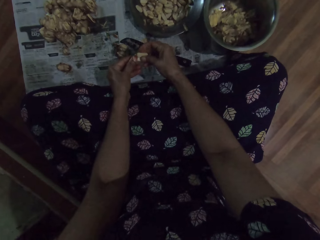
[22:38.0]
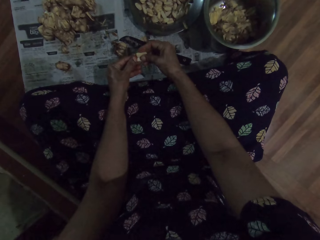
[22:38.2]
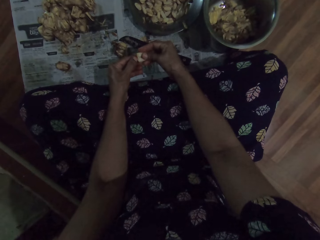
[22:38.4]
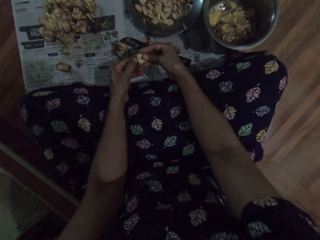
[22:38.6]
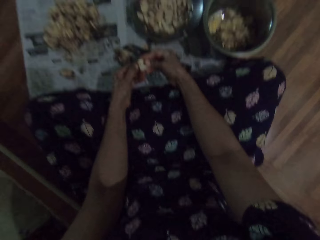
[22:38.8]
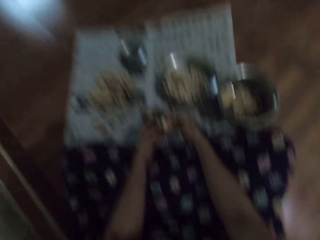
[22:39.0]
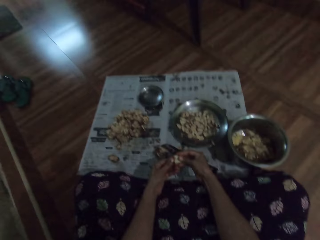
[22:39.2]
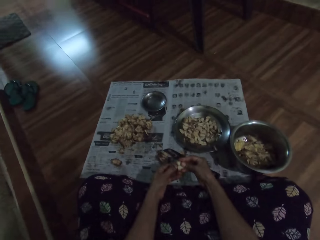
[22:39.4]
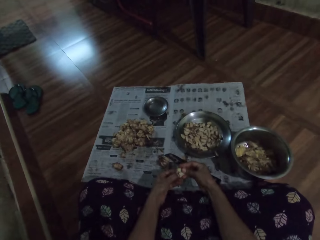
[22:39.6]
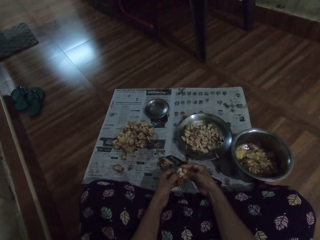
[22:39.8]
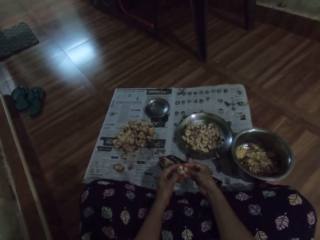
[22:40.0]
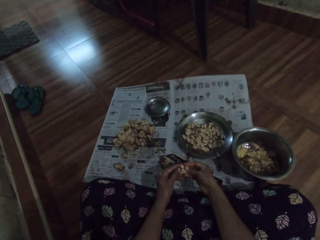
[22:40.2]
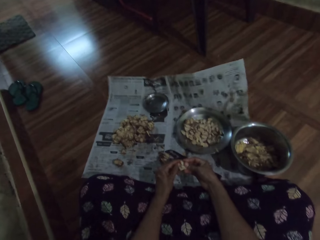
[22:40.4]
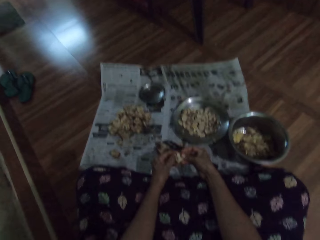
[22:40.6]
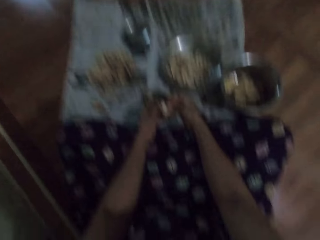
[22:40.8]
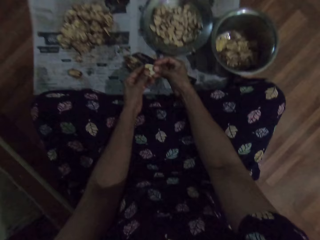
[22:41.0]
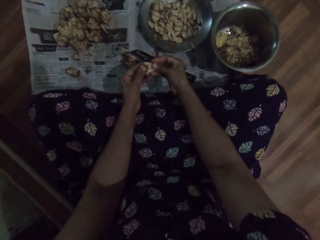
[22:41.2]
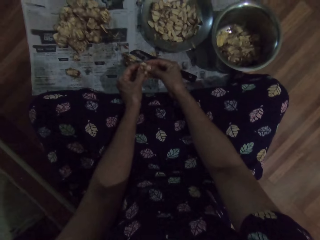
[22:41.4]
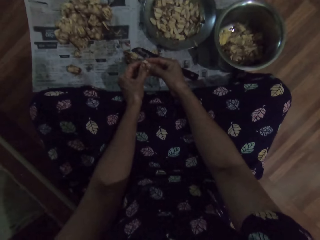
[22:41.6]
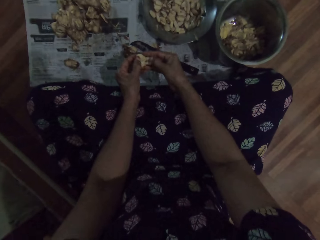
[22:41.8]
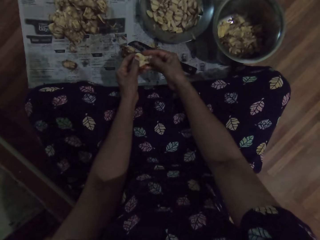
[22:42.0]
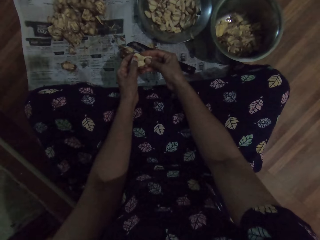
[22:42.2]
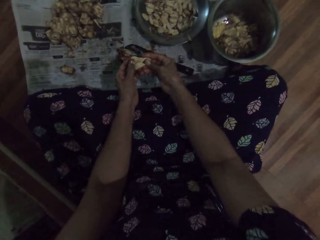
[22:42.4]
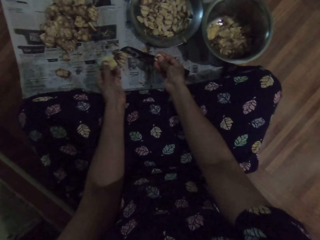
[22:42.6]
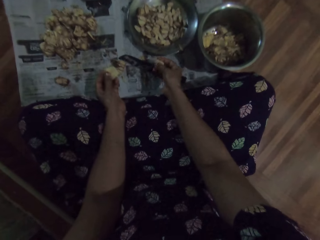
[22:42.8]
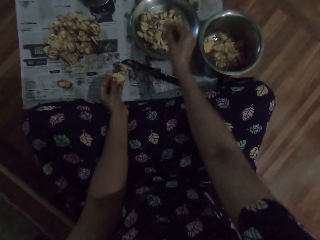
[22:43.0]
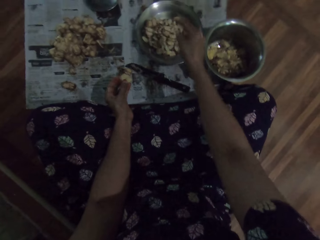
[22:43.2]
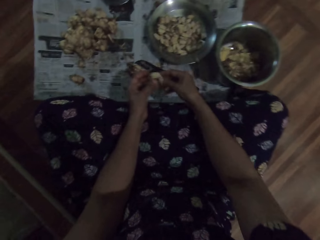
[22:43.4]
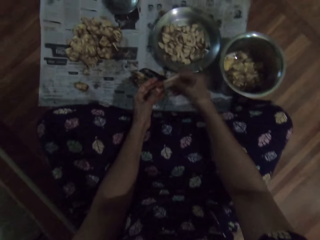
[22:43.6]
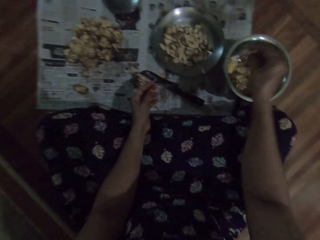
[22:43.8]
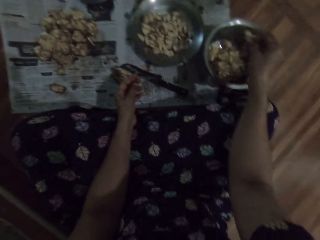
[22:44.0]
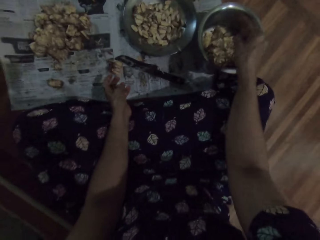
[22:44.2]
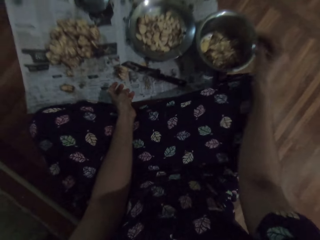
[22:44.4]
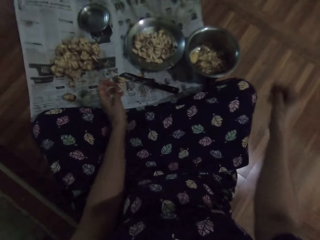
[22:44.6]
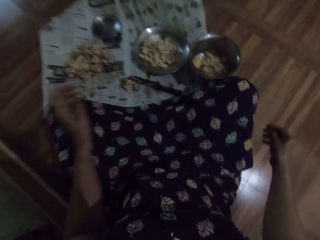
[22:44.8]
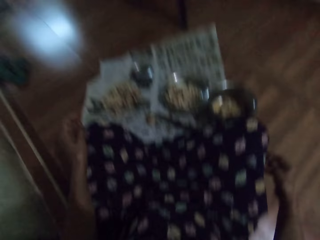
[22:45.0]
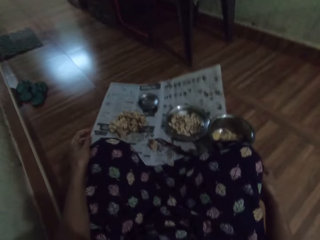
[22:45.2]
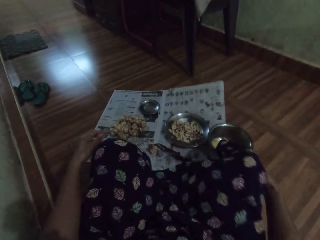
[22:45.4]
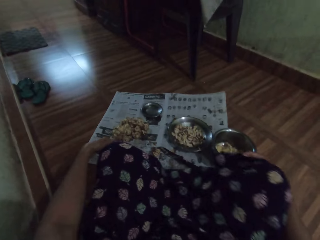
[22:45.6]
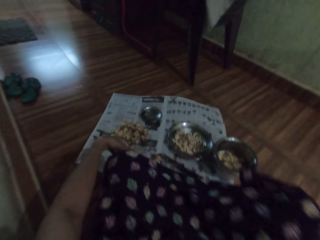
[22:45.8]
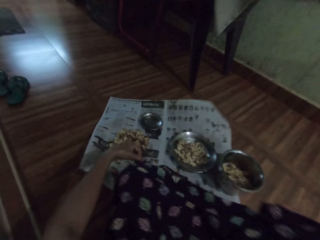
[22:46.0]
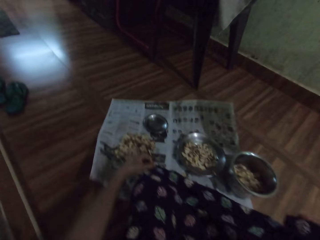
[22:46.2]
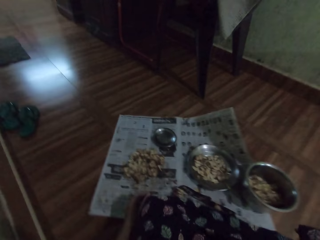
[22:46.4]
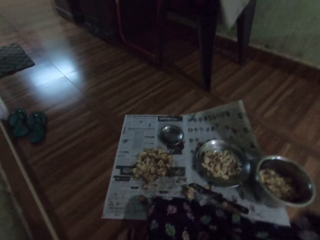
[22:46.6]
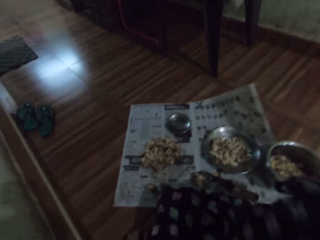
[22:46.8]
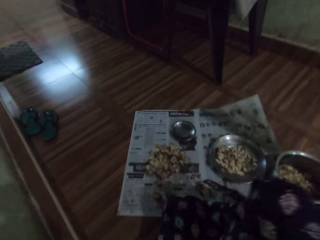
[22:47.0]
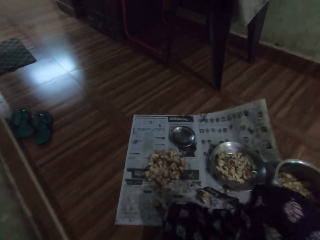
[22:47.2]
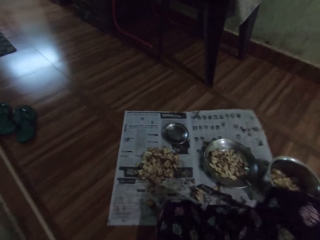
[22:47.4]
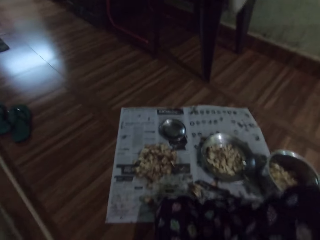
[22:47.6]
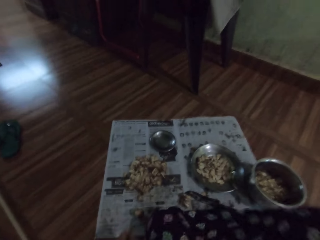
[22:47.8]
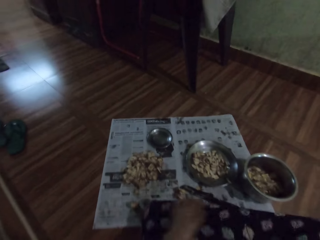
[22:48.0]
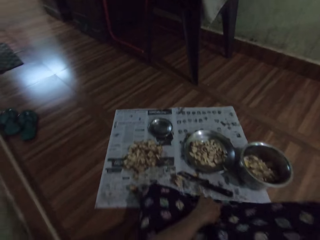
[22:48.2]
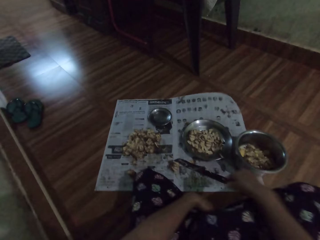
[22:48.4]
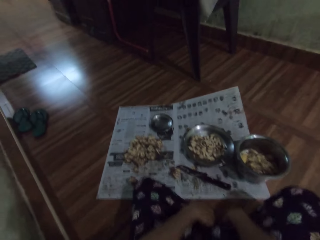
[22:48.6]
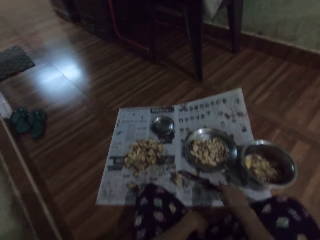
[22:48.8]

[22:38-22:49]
The camera wearer peels the sapote fruit. She drops the garlic clove in the plate on the floor with her right hand. She collects the garlic clove in her left hand with her right hand. She drops the garlic clove in the plate on the floor with her right hand. She adjusts her clothes with both hands. She holds a cloth.

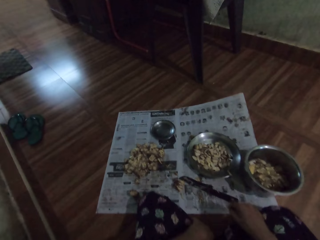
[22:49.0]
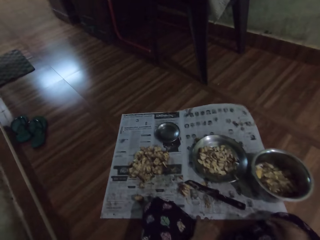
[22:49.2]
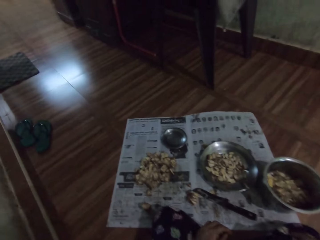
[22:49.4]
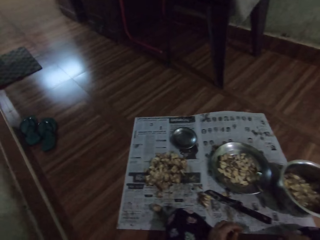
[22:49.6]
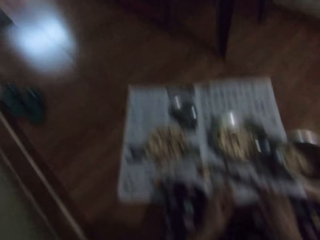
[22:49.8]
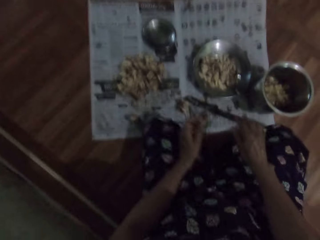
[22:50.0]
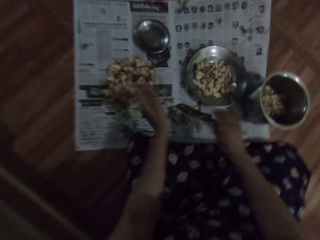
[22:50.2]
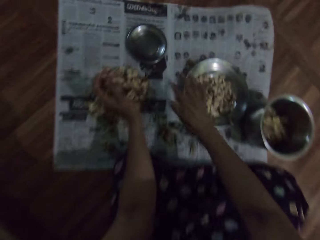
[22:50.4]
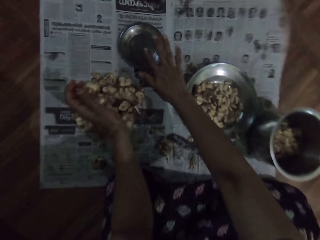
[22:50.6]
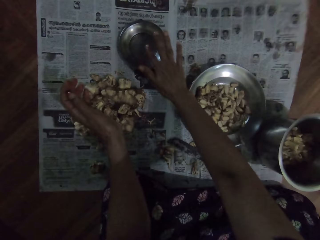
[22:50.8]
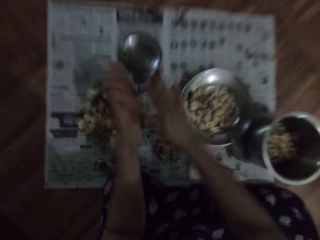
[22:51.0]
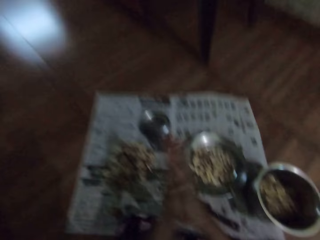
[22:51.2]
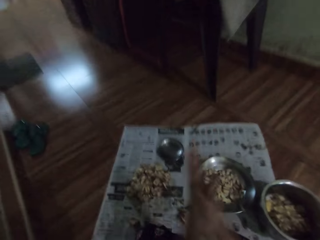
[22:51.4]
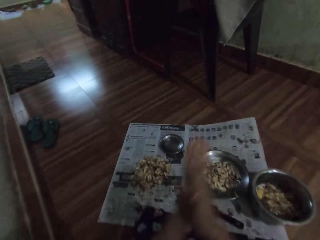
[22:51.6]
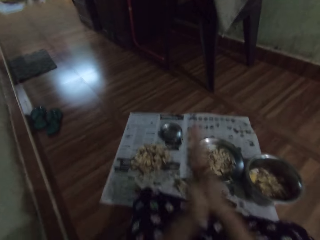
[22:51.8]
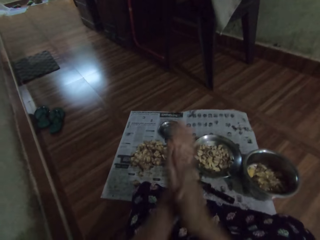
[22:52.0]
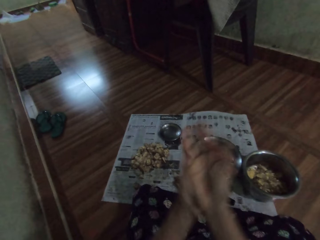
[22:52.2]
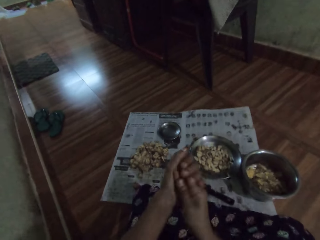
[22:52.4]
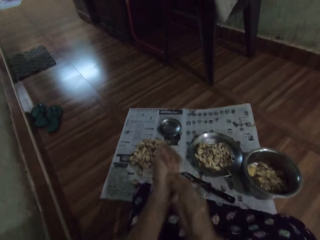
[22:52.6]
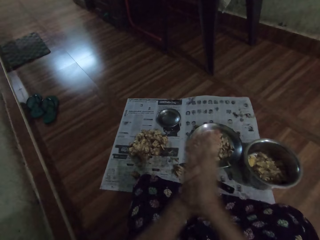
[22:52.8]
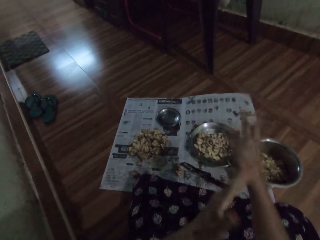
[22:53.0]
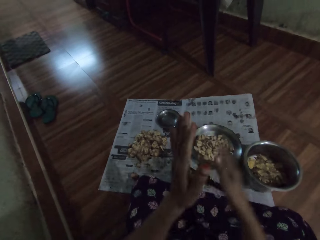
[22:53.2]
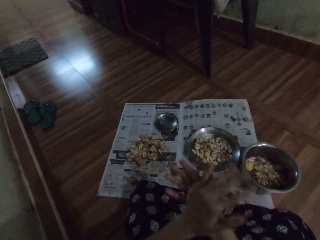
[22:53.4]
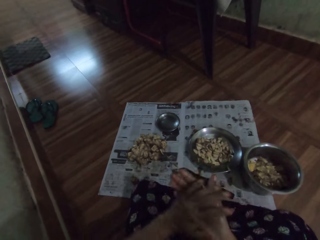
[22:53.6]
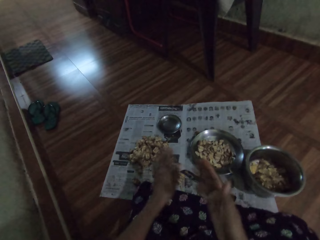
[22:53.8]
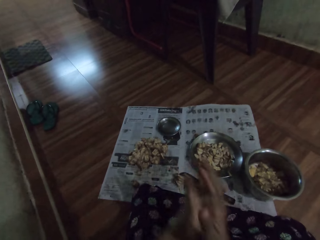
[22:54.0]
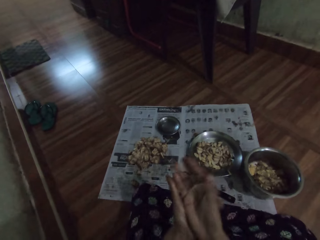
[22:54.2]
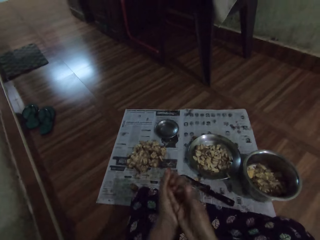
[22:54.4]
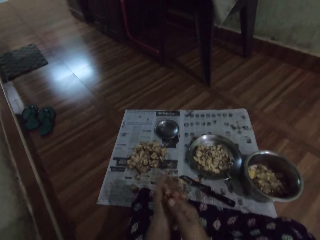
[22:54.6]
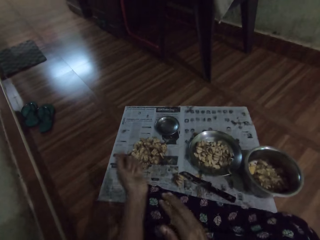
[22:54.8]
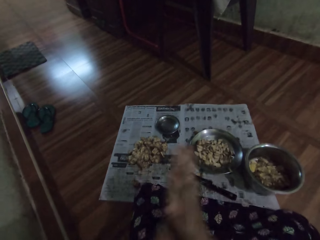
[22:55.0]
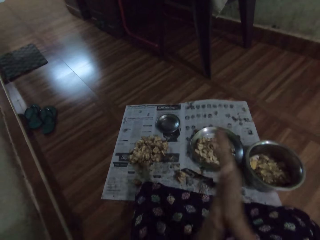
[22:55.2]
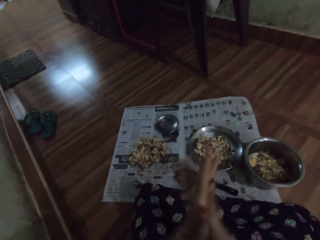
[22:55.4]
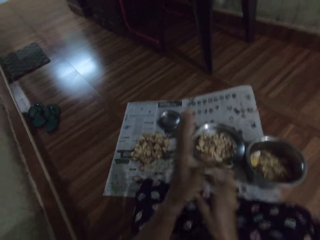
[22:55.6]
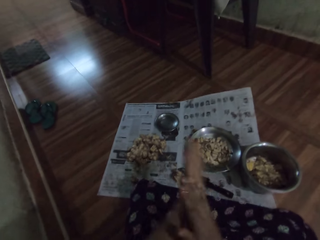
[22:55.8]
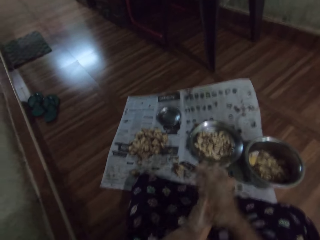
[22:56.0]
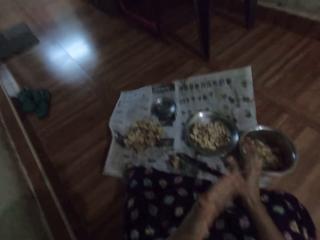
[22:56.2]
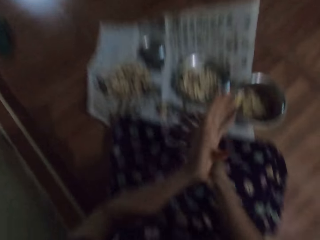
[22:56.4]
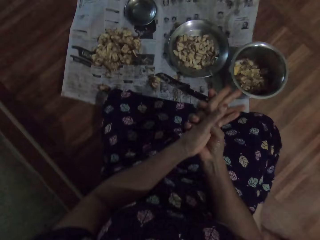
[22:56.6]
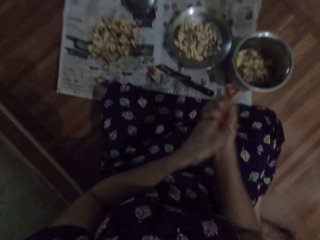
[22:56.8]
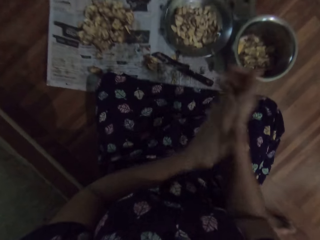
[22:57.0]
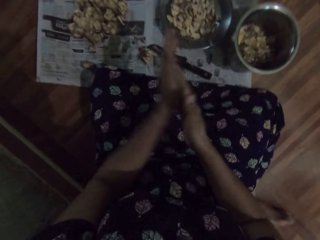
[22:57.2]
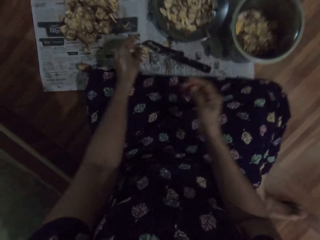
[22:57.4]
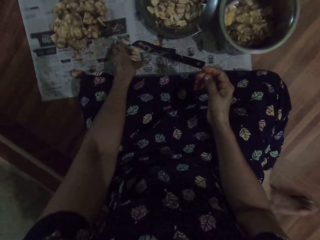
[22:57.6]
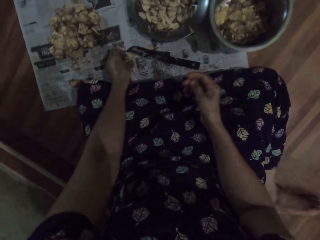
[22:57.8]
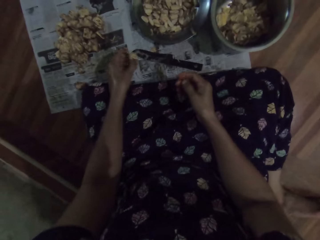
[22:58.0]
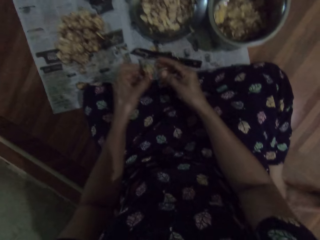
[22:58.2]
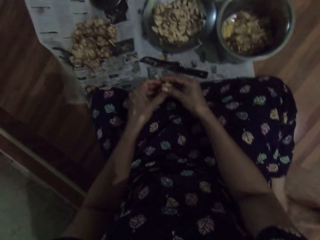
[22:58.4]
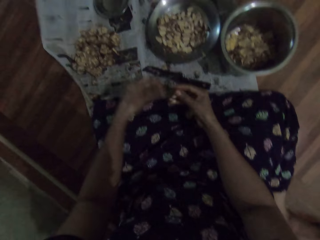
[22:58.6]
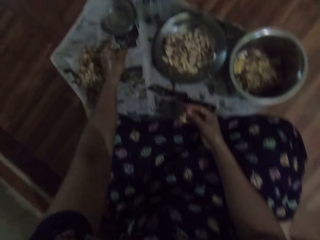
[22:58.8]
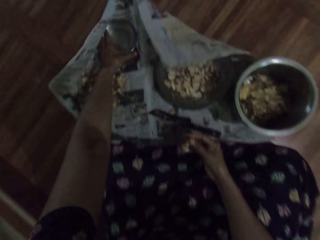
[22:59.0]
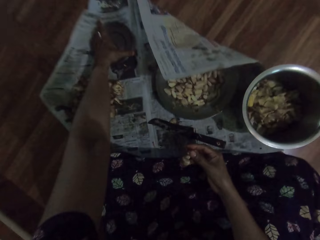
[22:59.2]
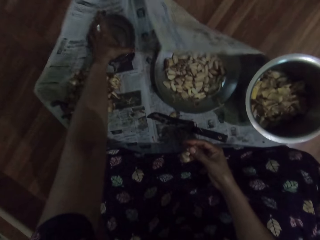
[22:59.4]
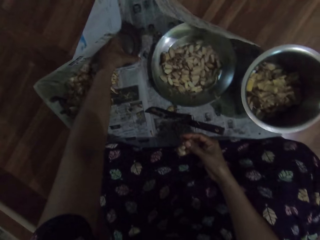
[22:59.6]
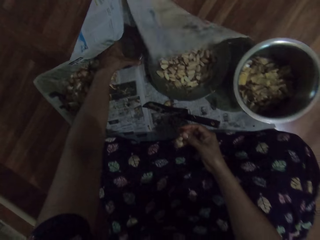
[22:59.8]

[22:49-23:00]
The camera wearer dips her right index finger in a plate. She rubs her palms together. She picks a fruit from the ground with her left hand and passes the fruit from her left hand to her right hand. She adjusts the bowl on the ground with her left hand. She drags a plate with the left hand.
